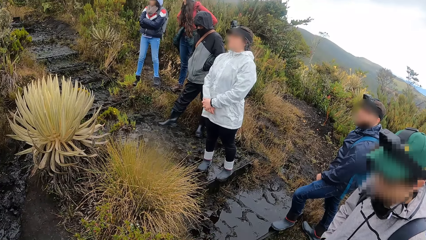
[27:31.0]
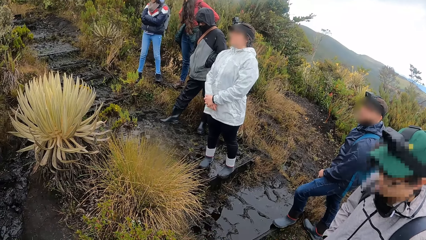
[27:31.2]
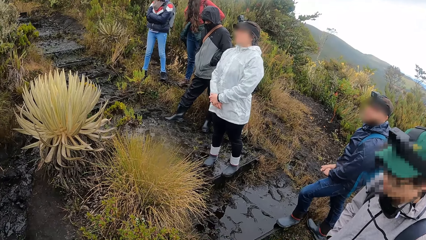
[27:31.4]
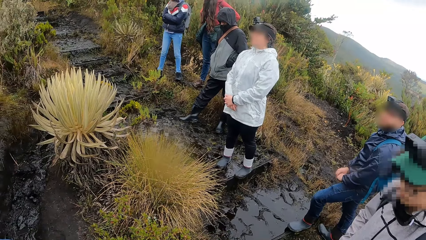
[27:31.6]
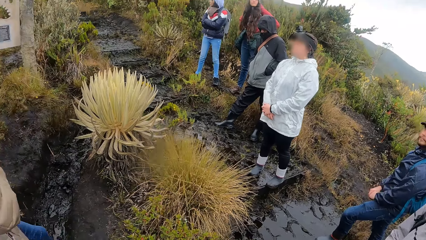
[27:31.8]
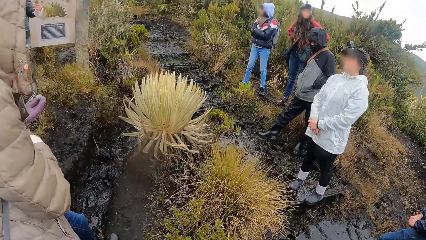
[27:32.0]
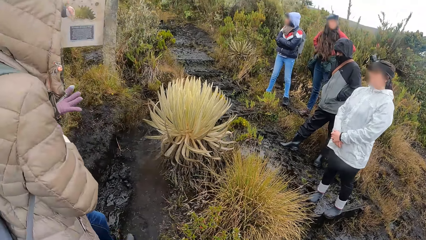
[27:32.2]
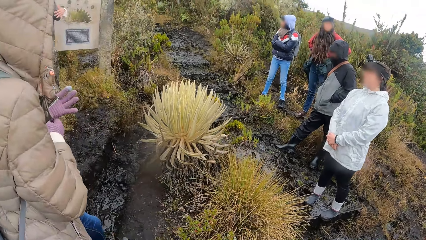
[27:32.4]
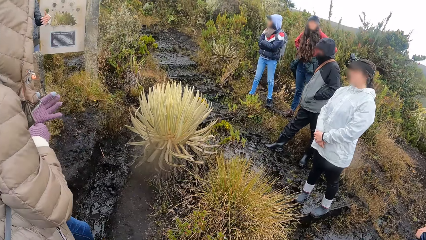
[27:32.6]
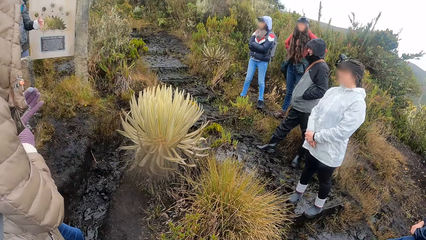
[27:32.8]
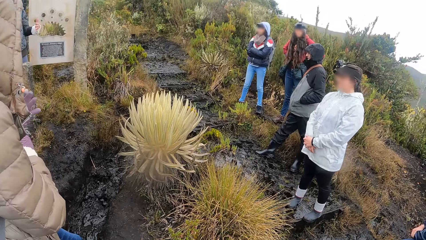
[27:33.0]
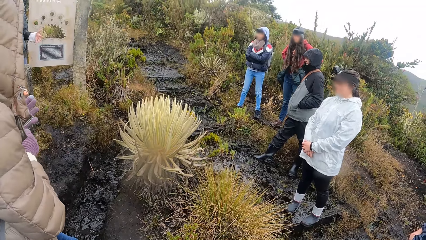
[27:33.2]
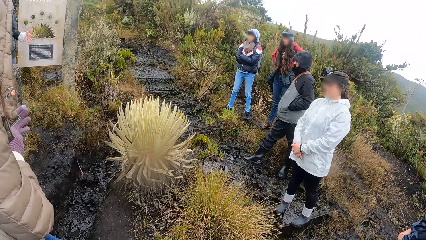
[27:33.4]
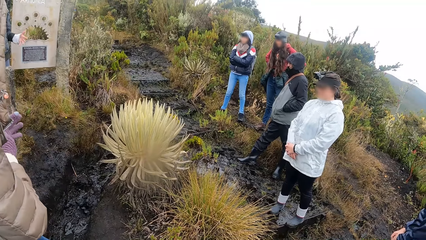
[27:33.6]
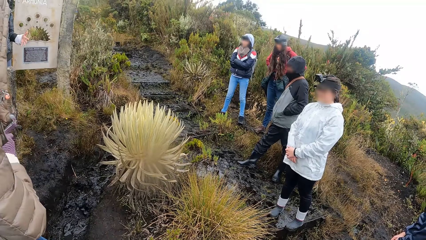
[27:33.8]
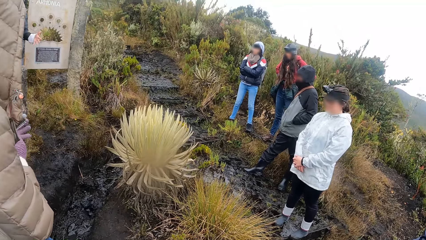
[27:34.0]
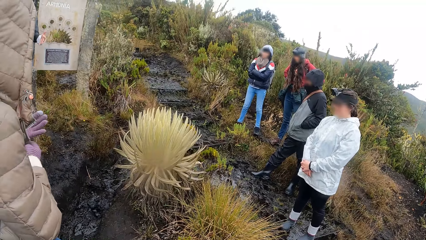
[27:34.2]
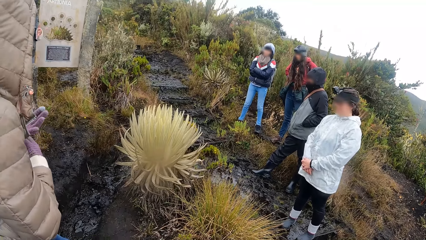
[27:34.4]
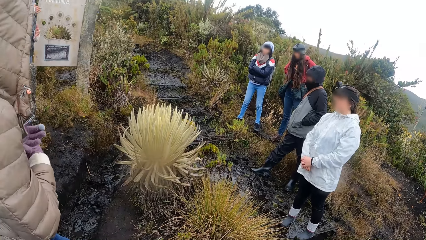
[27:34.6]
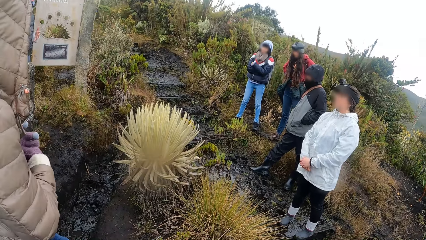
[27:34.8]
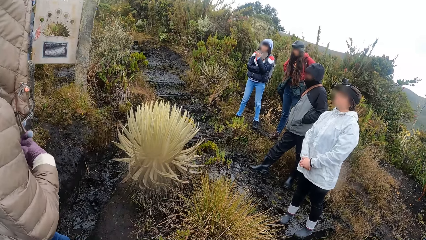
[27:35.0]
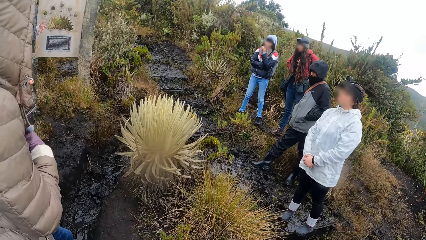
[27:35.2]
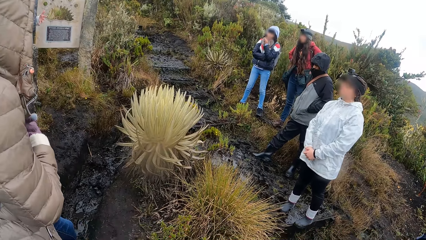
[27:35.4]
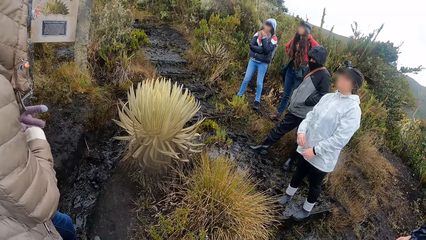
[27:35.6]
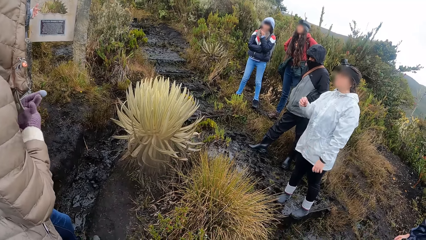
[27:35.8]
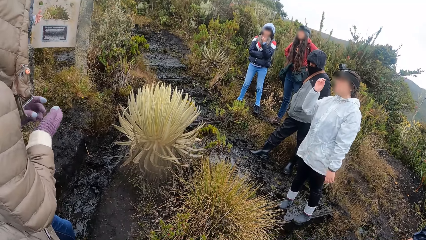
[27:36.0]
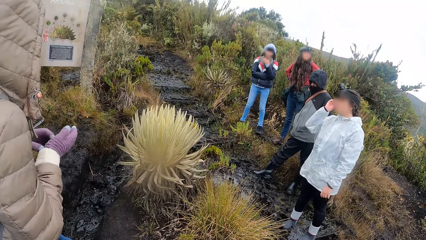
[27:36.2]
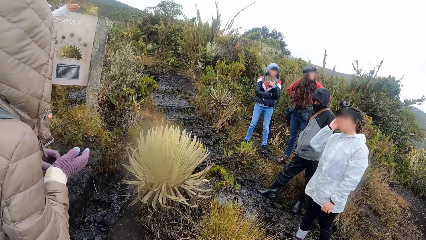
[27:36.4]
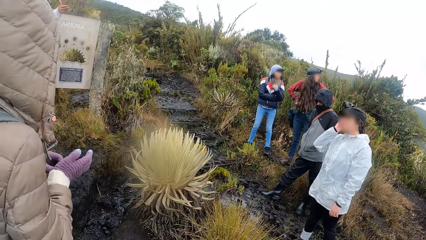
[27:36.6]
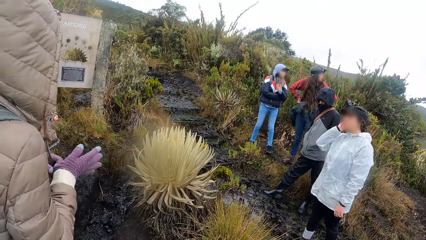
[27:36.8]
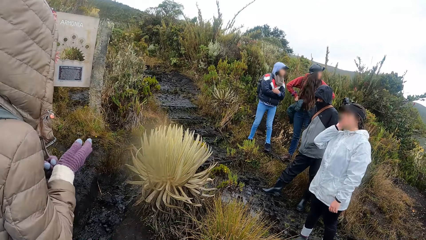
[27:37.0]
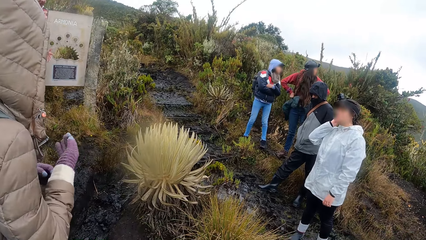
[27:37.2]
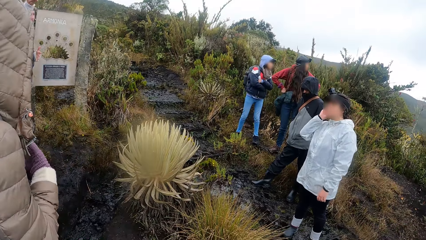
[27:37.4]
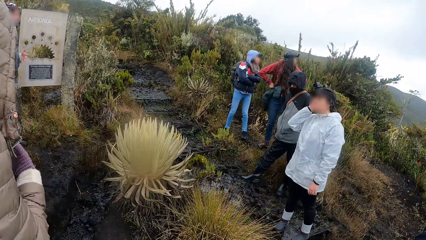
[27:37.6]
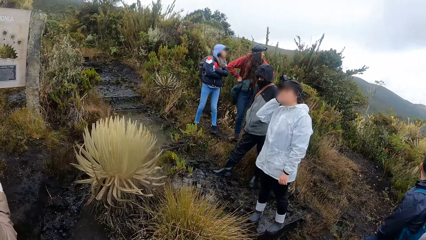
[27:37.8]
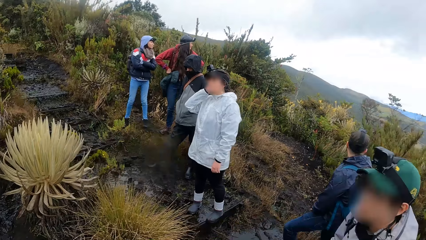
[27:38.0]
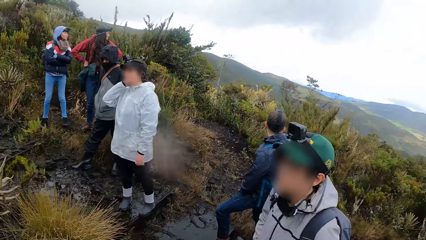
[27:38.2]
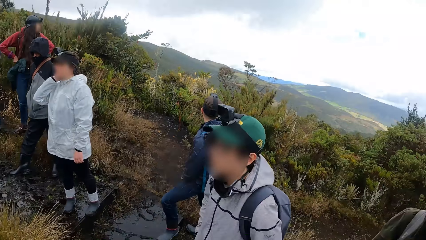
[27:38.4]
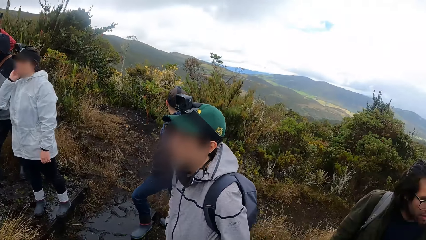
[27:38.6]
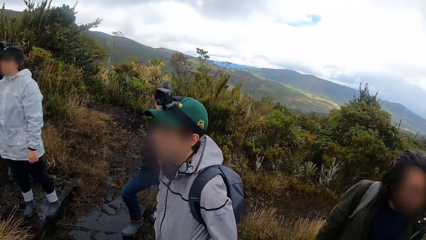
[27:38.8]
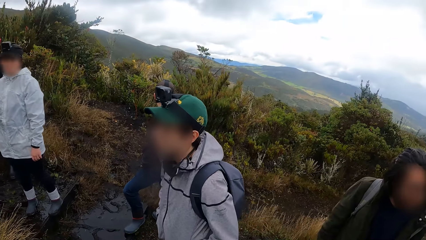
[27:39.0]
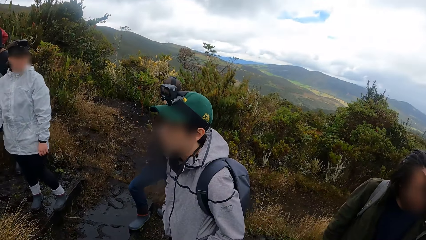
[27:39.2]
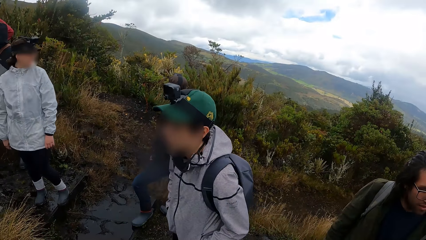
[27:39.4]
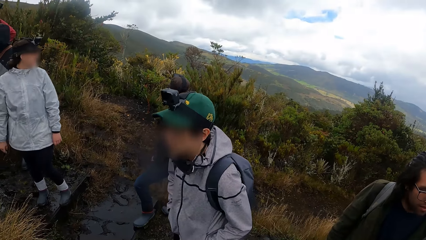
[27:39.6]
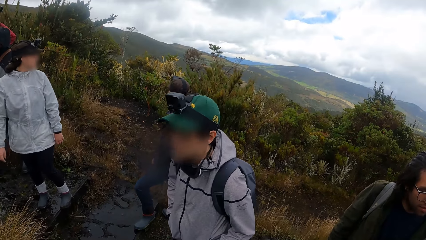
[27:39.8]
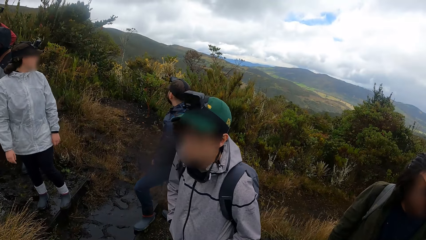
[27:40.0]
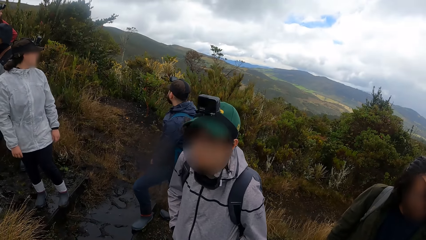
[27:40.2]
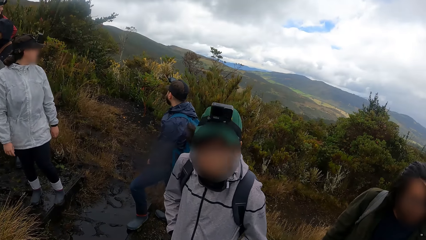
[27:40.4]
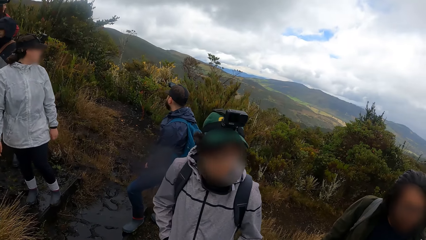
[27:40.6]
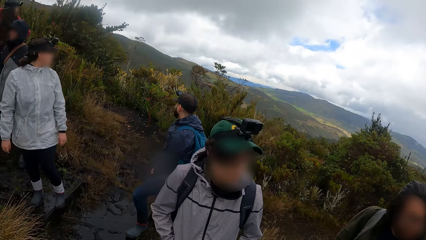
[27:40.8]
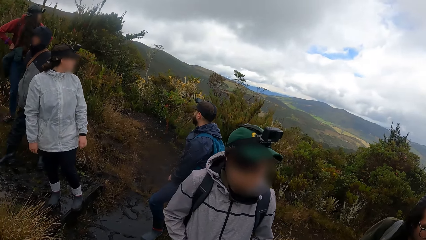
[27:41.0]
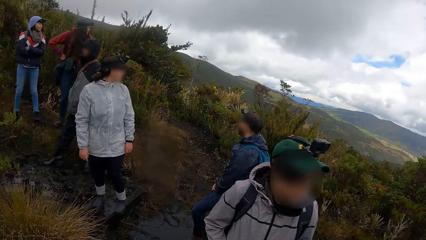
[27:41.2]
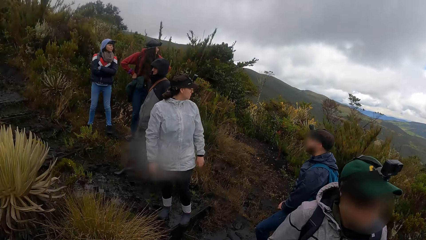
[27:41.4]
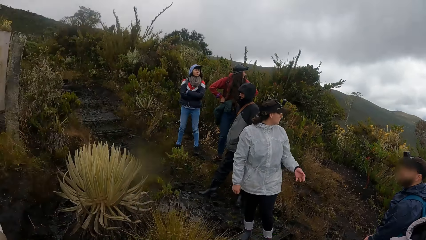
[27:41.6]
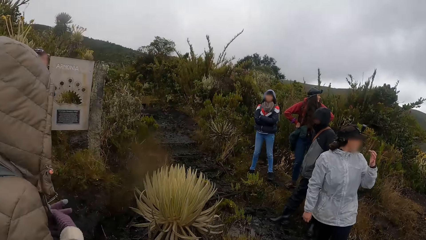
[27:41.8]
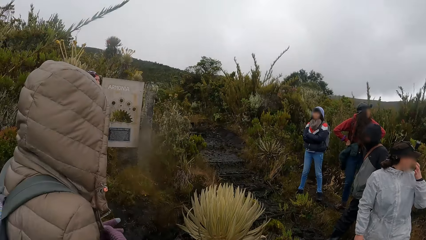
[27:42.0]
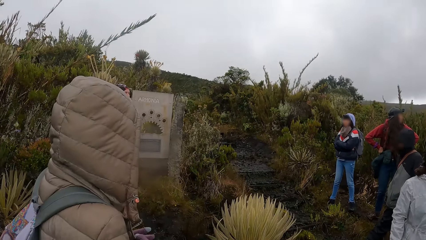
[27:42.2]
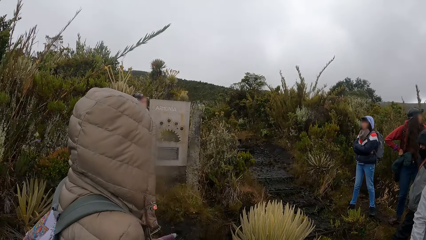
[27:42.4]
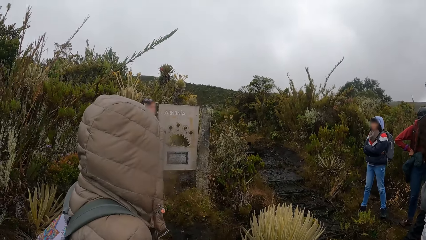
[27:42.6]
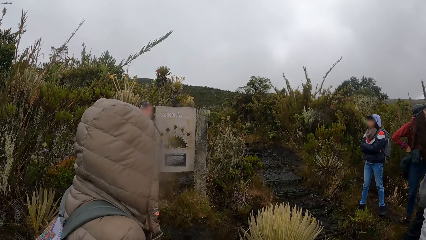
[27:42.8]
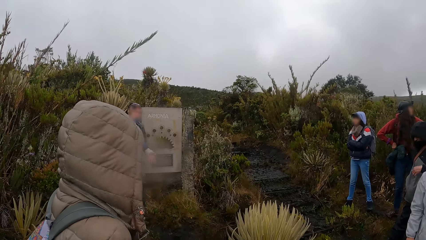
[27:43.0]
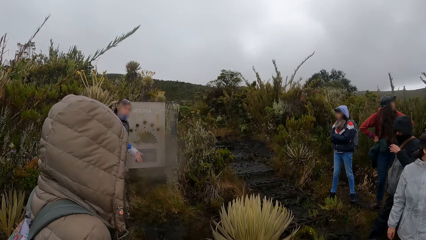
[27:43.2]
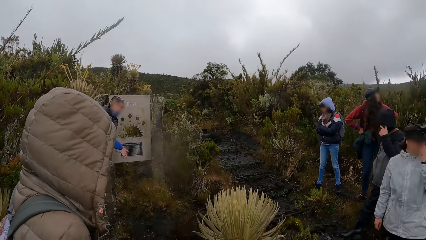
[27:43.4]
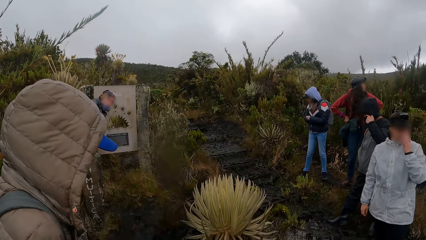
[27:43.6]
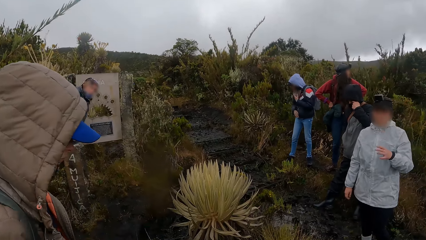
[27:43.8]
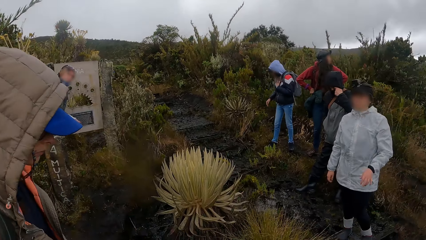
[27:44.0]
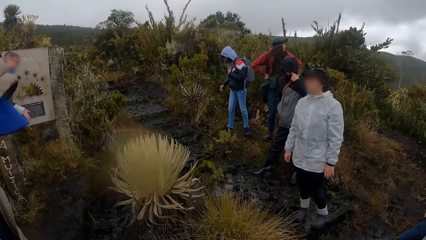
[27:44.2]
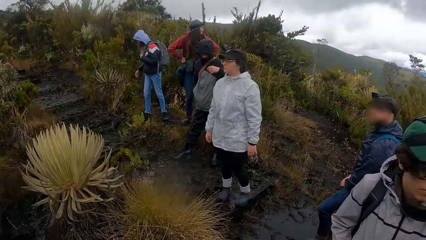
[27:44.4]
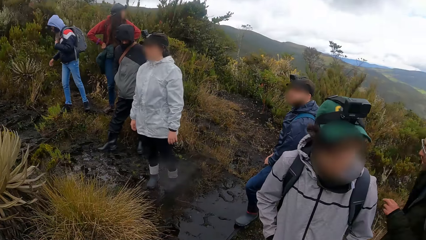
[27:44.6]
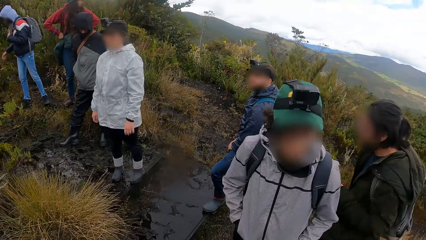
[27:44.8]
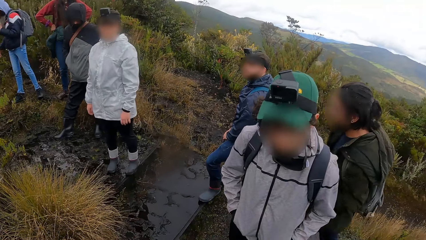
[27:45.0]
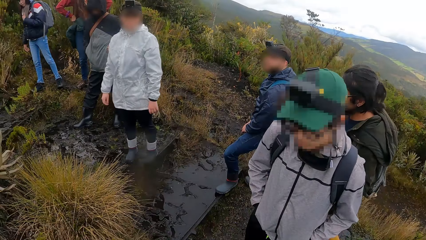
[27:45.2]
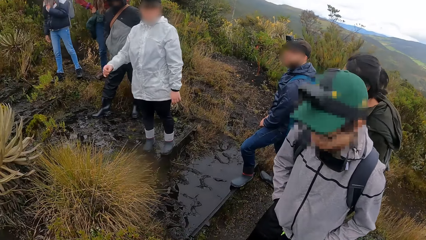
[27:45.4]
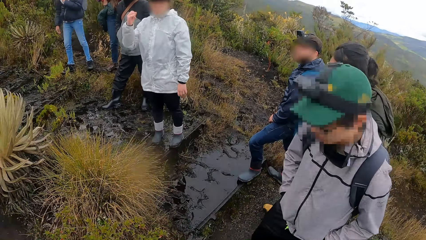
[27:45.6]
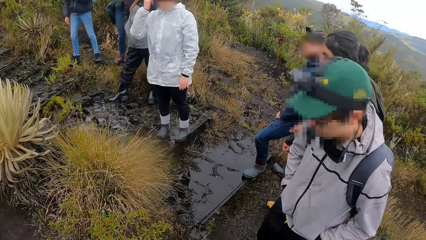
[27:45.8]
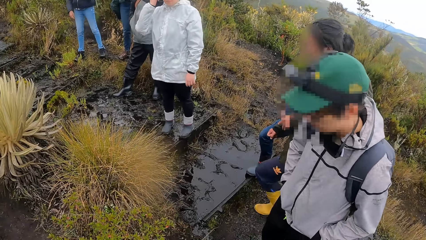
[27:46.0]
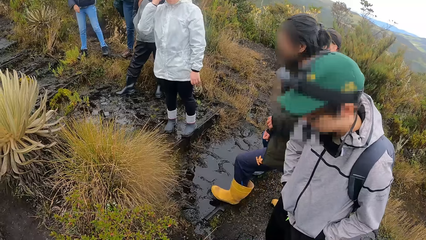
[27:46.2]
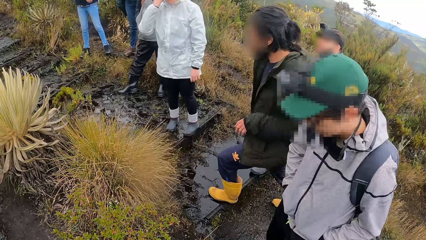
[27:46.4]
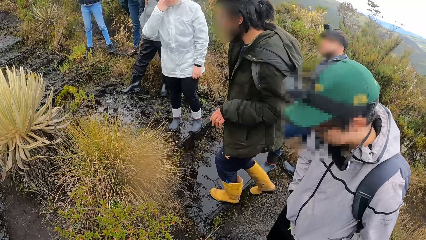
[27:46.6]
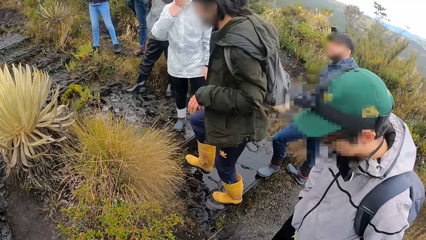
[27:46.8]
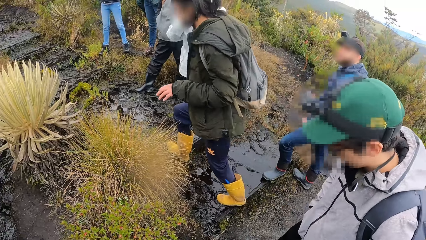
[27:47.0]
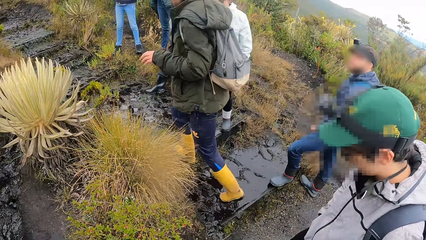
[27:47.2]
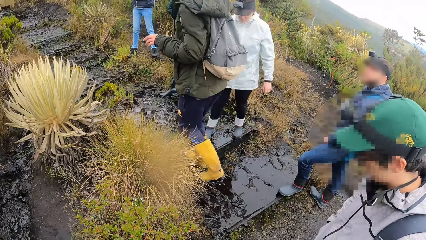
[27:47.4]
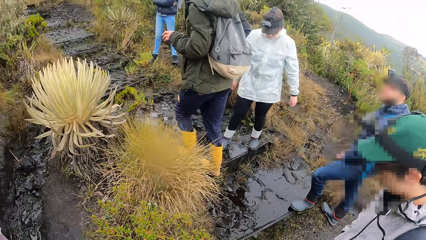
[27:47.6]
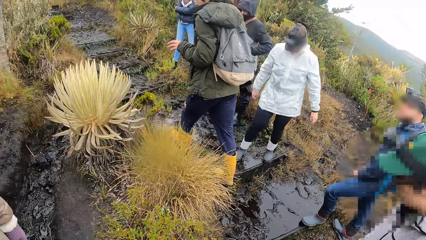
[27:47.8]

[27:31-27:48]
A woman adjusts her left glove with her right hand. A man gestures his hand. The woman adjusts her right glove with her left hand. The camera wearer looks around the field. Another woman walks around the field.
